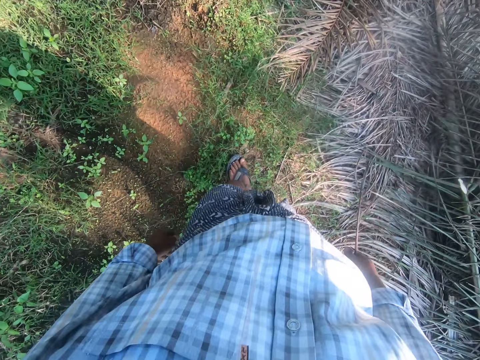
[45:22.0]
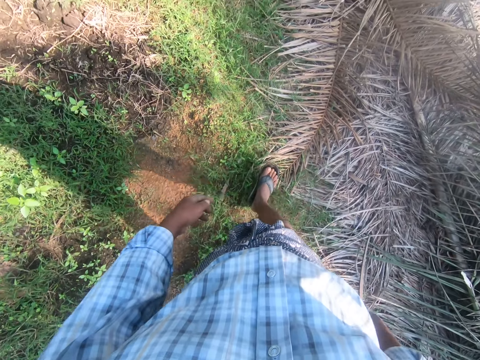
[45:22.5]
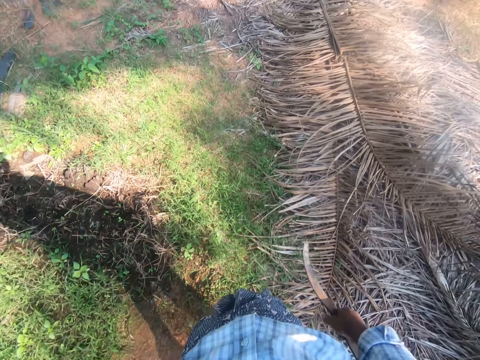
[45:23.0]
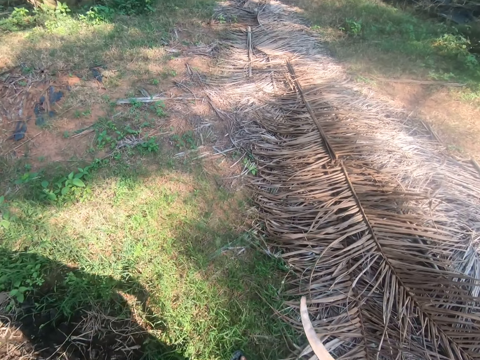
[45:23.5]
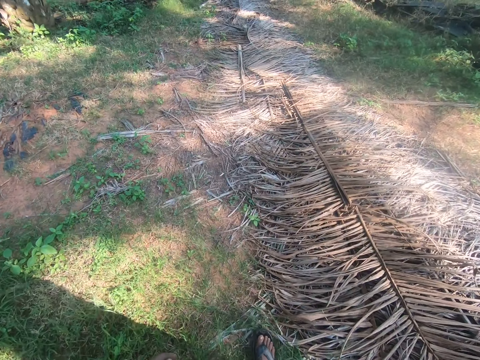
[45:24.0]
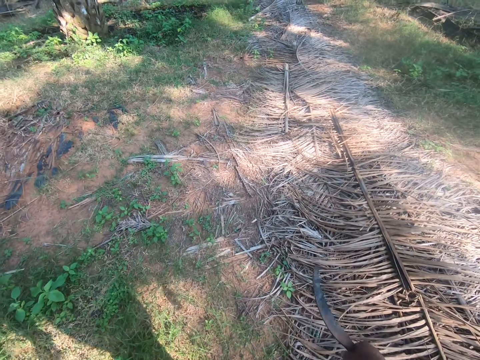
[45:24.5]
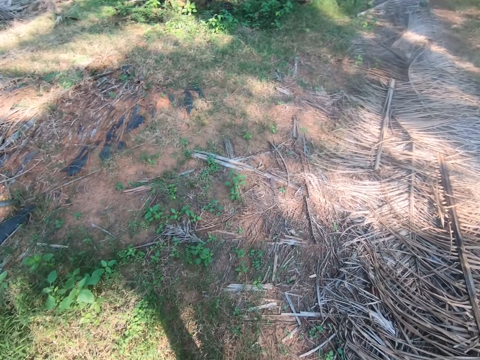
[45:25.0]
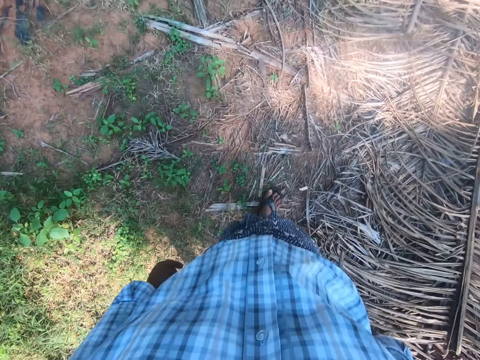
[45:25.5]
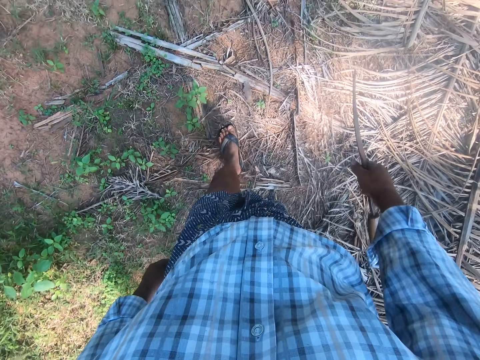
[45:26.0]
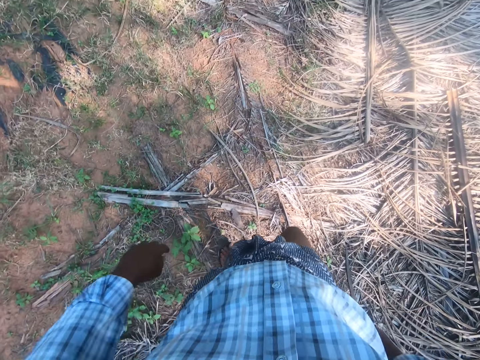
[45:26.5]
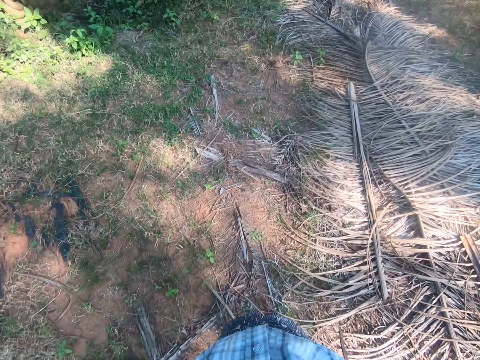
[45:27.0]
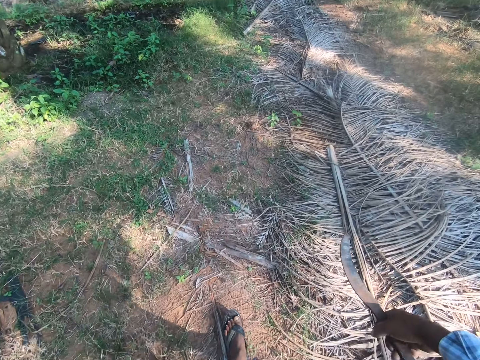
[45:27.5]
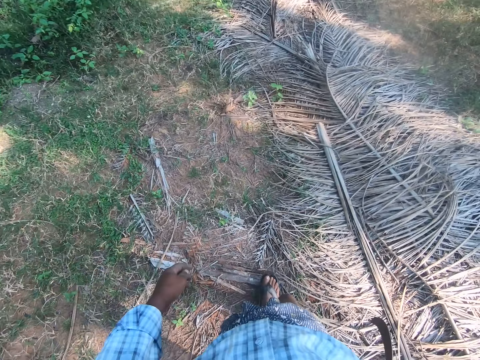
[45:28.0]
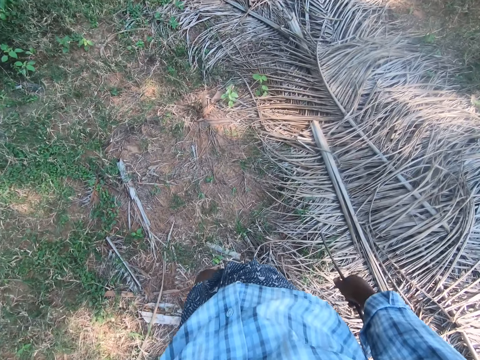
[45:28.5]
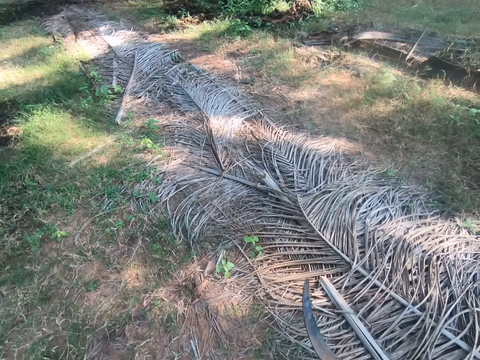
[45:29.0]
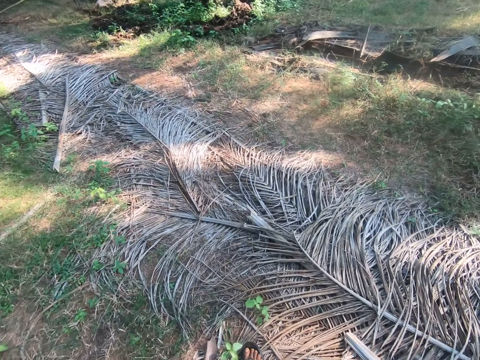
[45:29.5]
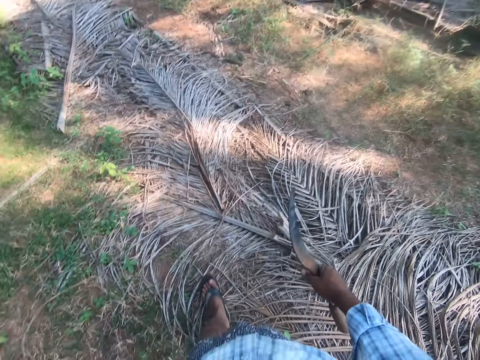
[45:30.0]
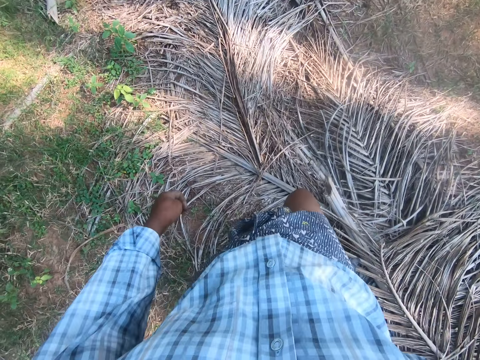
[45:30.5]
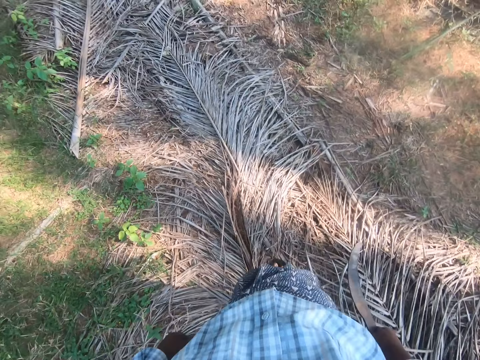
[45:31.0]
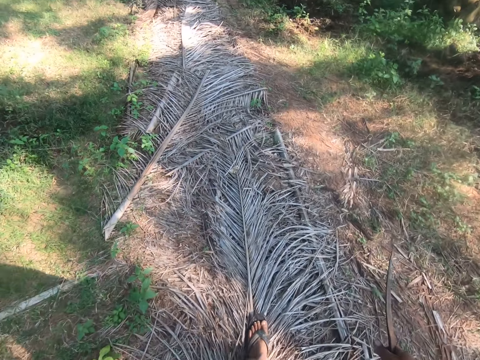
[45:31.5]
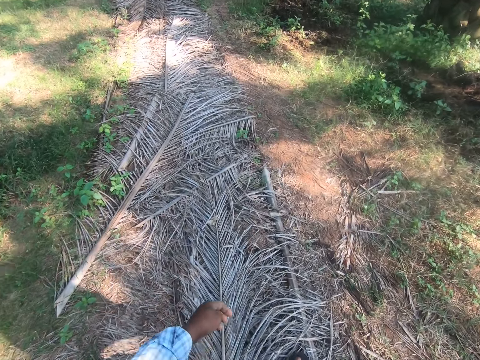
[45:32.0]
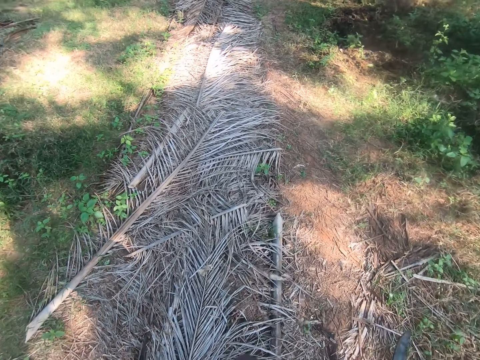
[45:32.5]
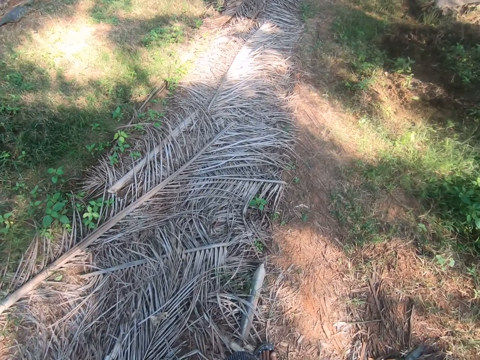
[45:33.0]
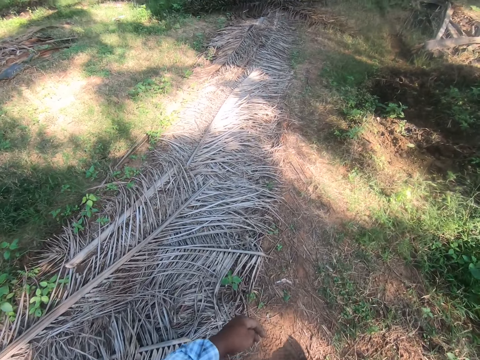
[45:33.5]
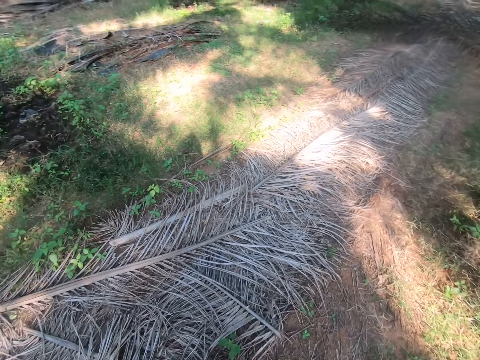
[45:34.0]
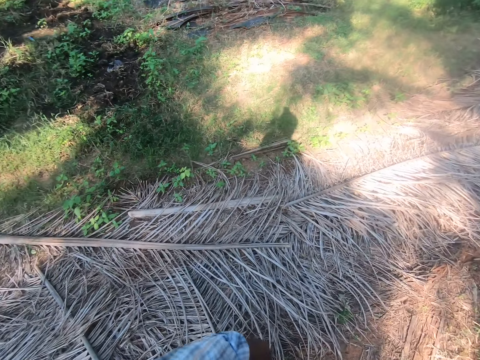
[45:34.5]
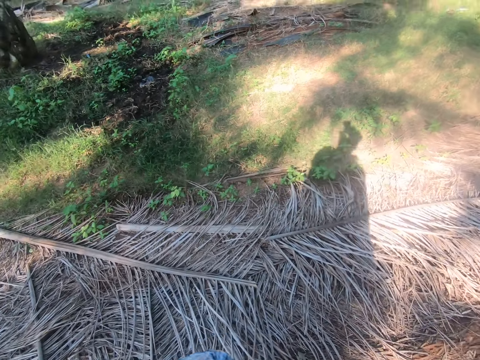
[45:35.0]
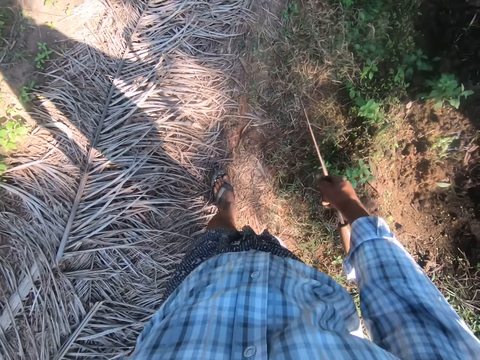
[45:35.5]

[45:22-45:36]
A man converses. The camera wearer converses with the man. The man converses with the camera wearer. The camera wearer converses with the man.

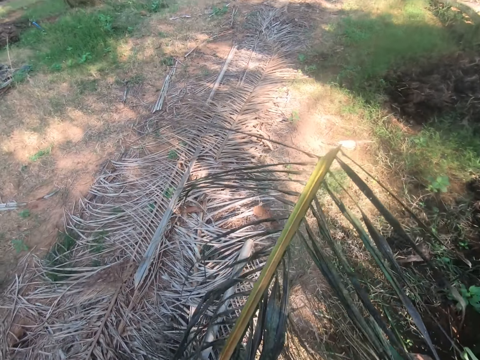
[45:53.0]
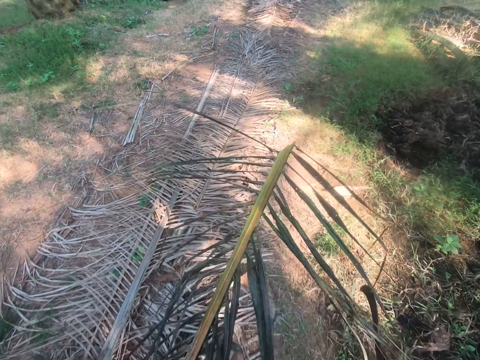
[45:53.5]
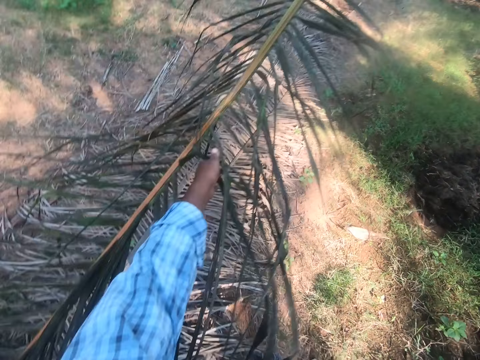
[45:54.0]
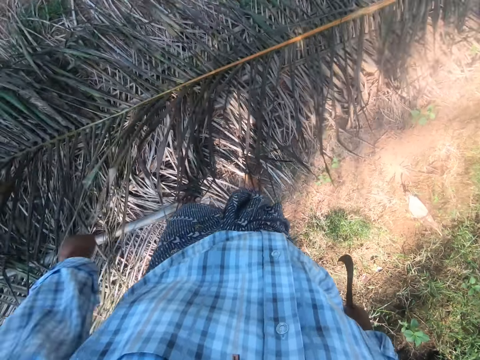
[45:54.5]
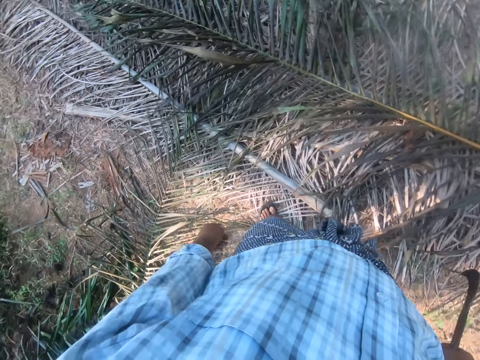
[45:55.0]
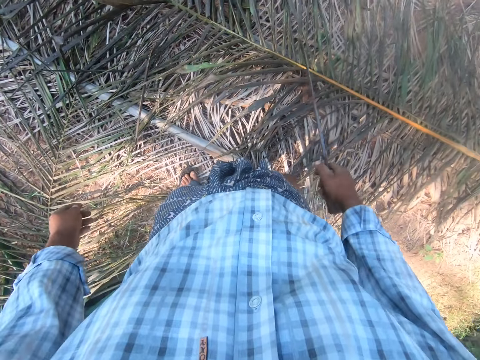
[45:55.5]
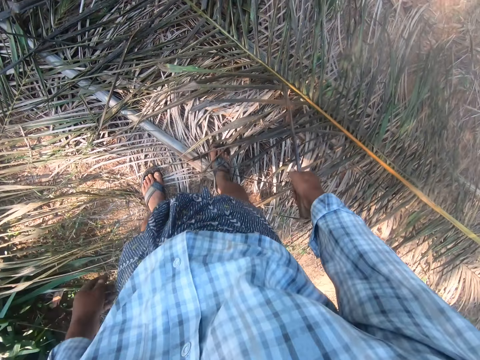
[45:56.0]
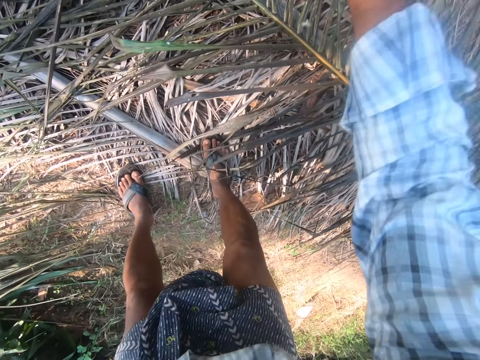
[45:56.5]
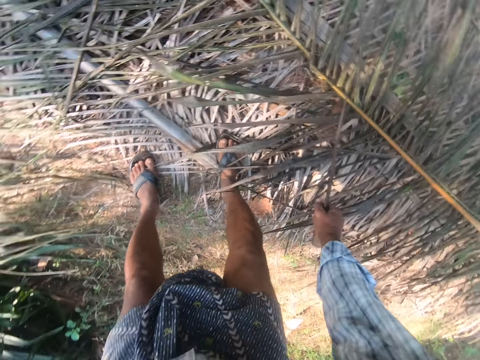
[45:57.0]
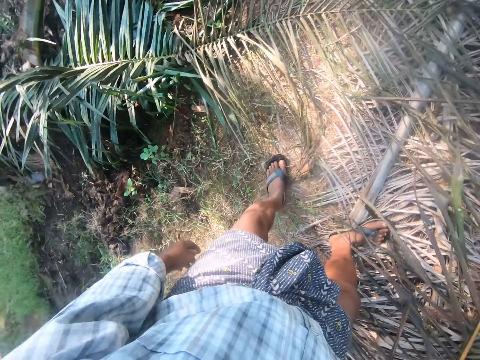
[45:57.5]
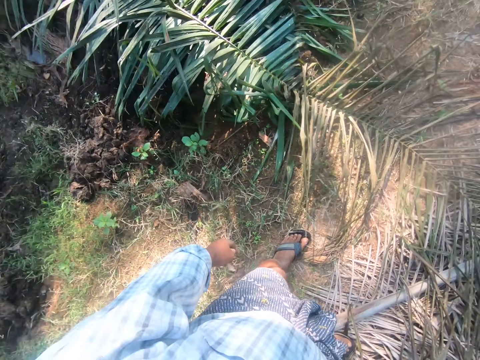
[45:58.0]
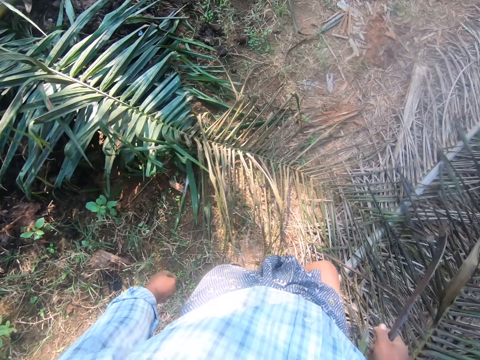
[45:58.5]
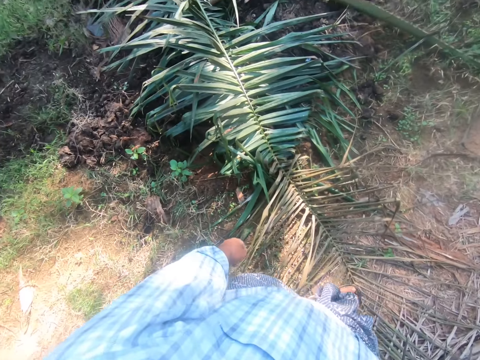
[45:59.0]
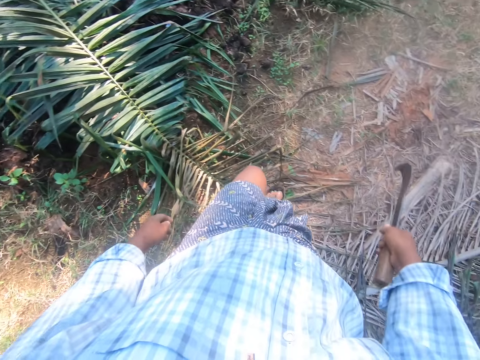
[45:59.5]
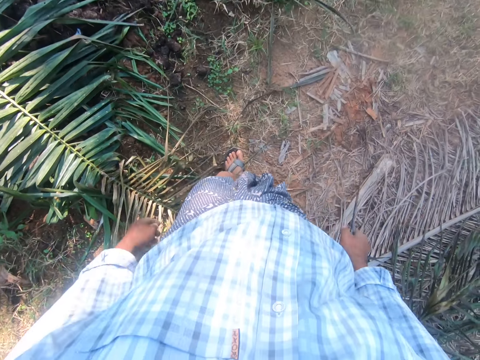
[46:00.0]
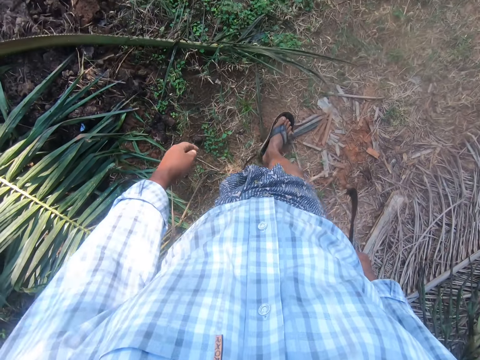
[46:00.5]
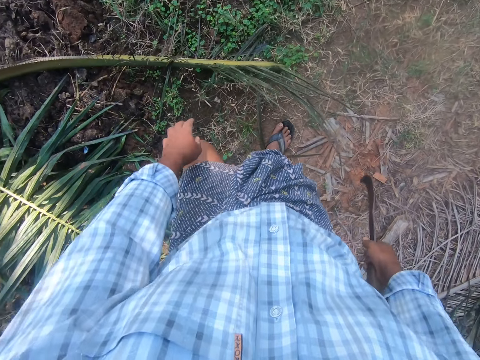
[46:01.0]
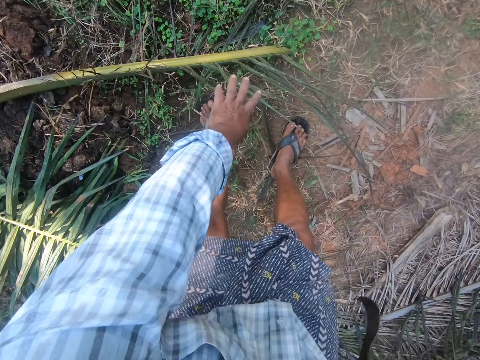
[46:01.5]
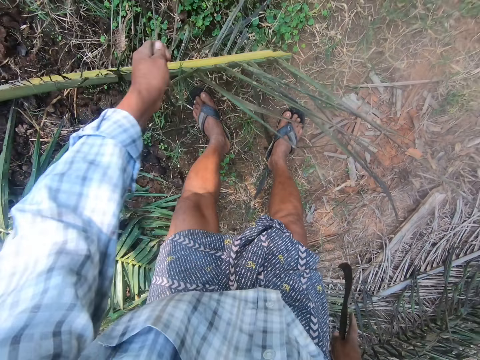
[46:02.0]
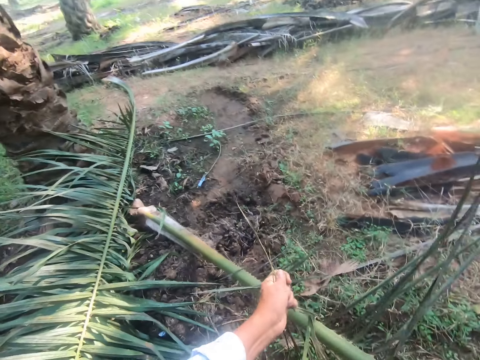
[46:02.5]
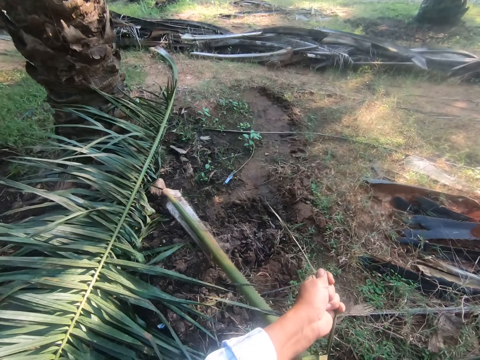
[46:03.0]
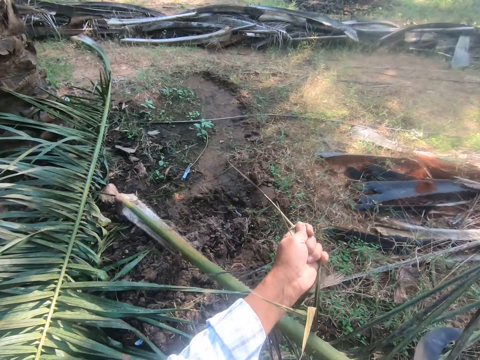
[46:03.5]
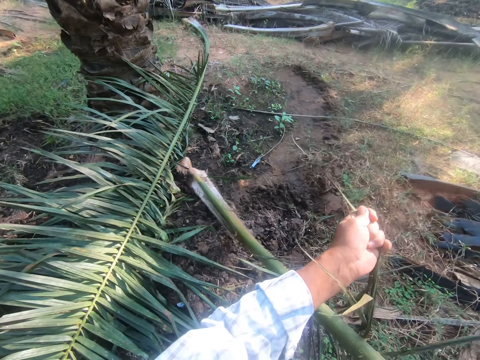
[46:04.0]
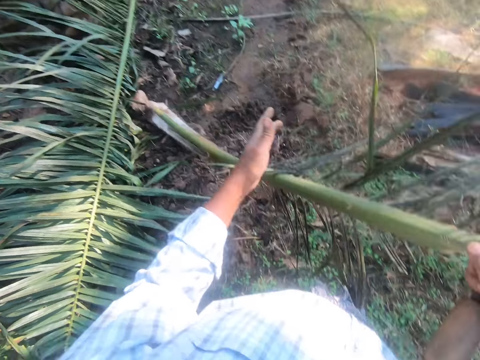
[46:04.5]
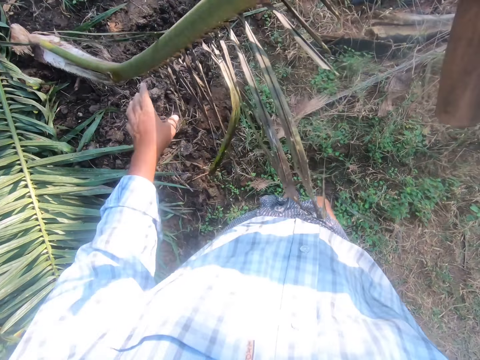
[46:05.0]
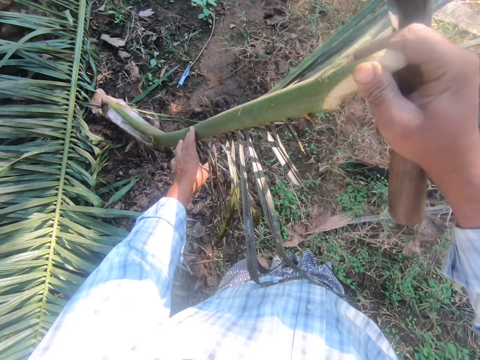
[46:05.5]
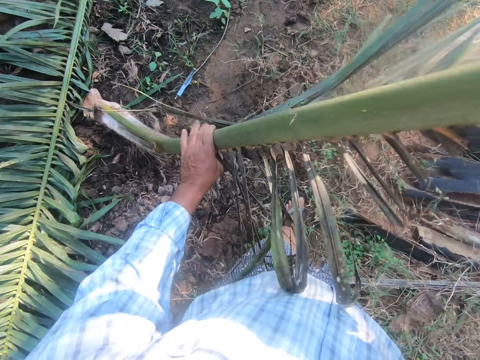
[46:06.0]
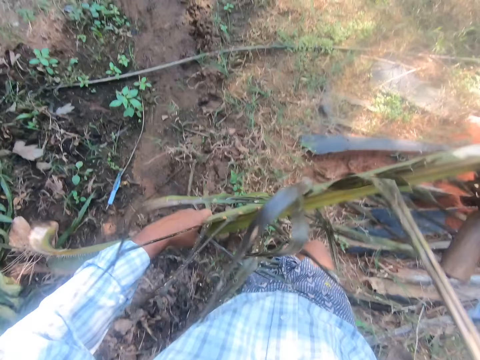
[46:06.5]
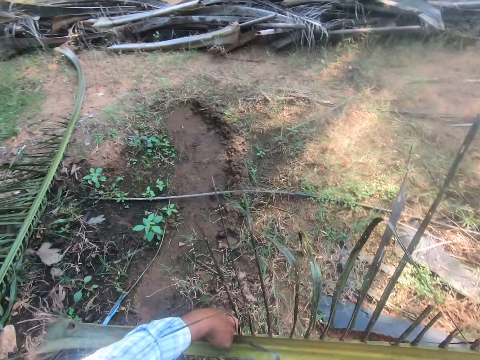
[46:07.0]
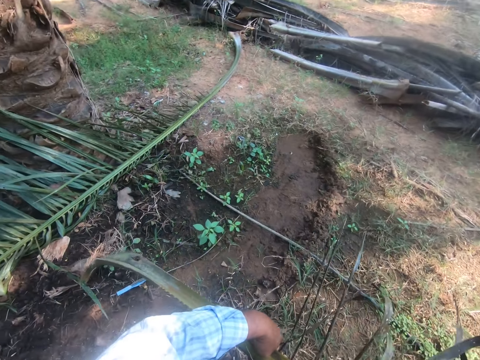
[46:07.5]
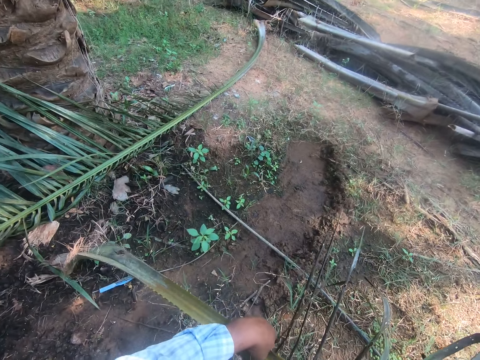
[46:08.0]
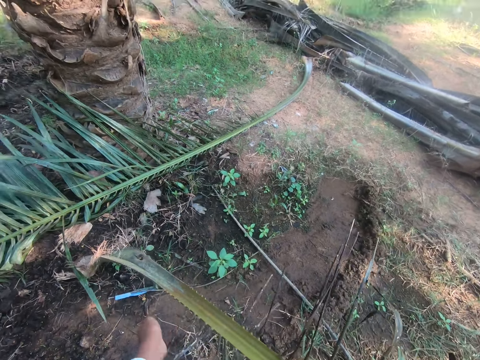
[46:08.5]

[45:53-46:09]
The camera wearer converses with a man. The man converses with the camera wearer. The camera wearer drops the palm frond or palm leaf on a heap of palm fronds and turns around. They cut the palm frond on the ground with a sickle, converse with the man and walk around. The man converses with the camera wearer. The camera wearer picks up the palm leaf and converses with the man. They pass the palm leaf to the right hand and lift the palm leaf. They pick up a rachis from the ground and walk around.
